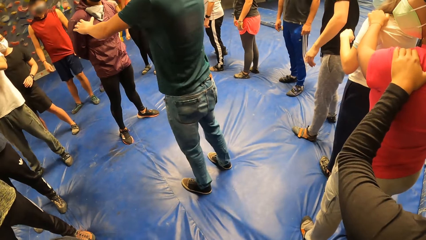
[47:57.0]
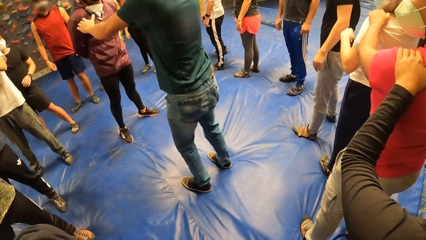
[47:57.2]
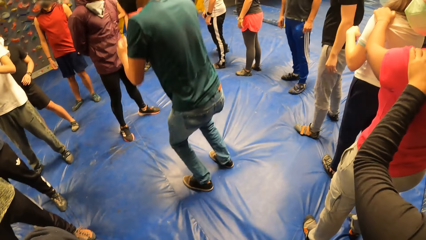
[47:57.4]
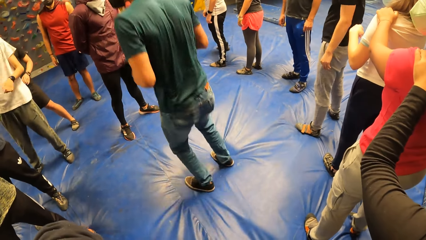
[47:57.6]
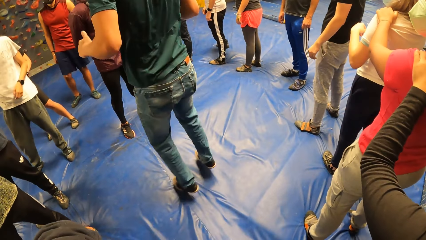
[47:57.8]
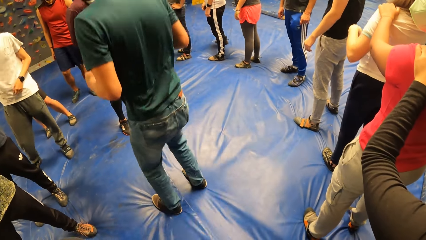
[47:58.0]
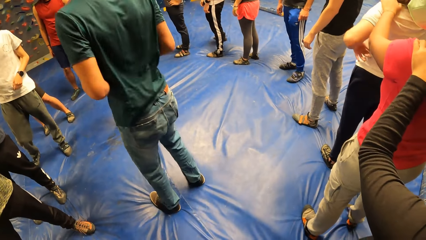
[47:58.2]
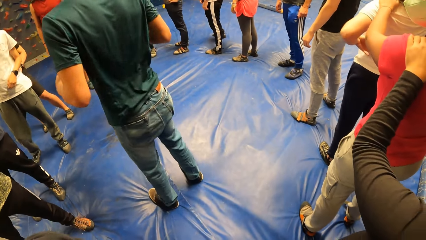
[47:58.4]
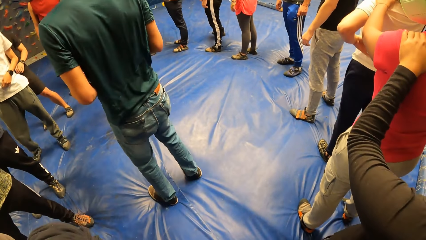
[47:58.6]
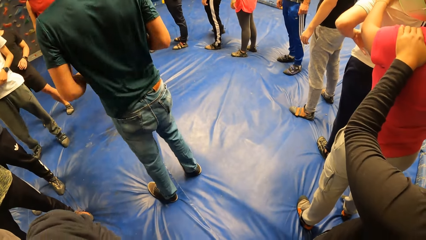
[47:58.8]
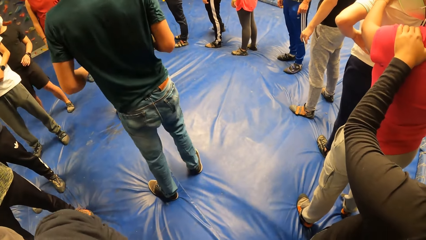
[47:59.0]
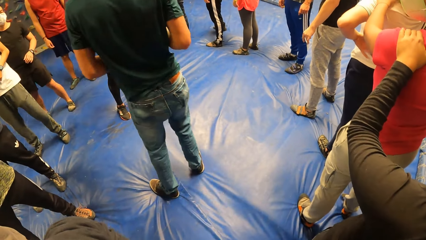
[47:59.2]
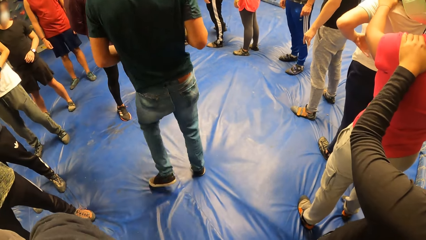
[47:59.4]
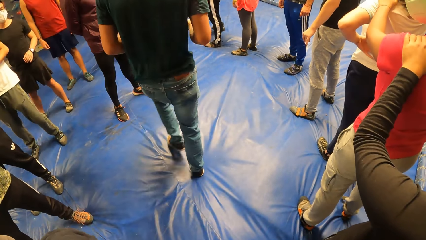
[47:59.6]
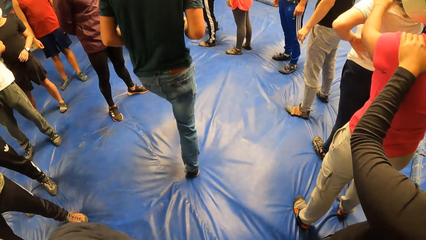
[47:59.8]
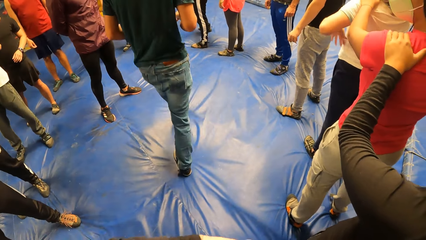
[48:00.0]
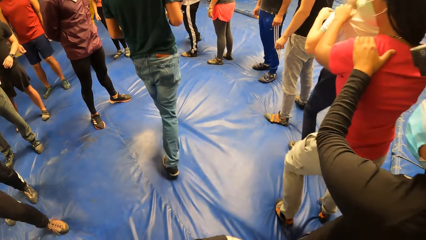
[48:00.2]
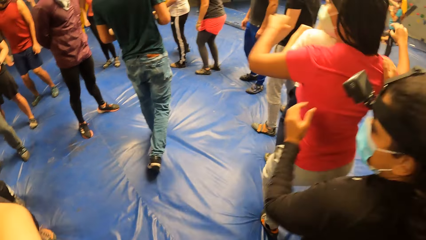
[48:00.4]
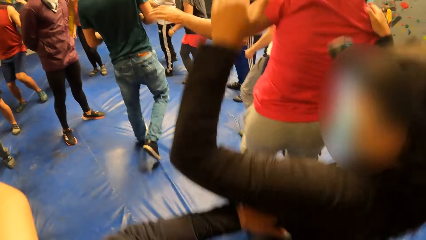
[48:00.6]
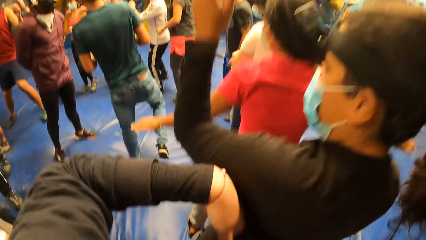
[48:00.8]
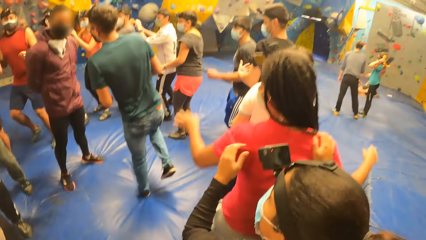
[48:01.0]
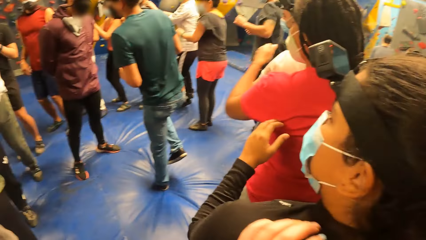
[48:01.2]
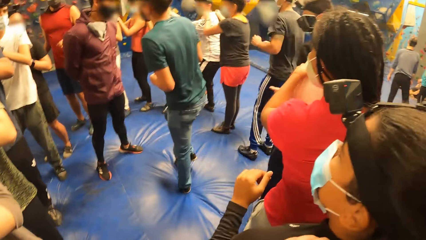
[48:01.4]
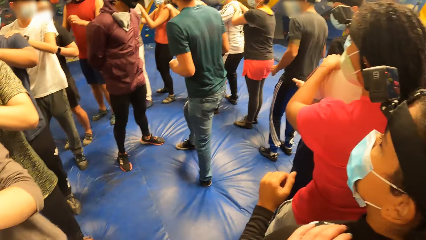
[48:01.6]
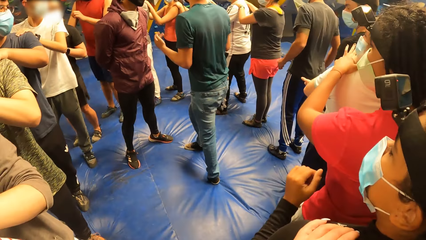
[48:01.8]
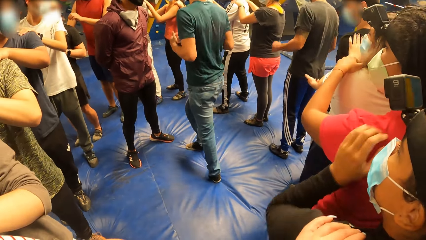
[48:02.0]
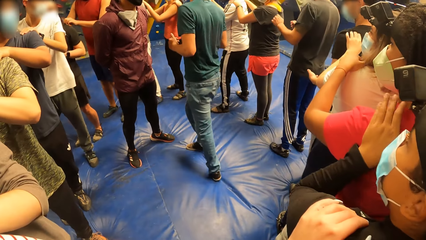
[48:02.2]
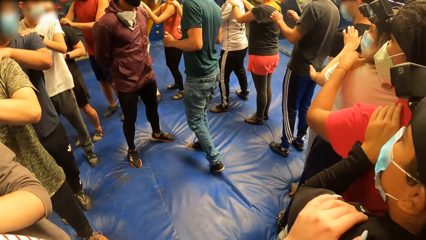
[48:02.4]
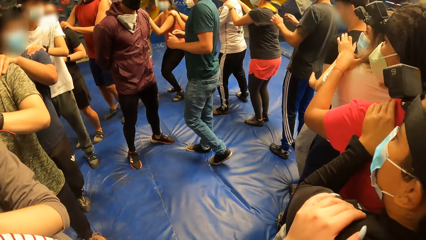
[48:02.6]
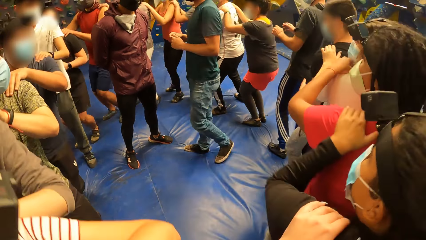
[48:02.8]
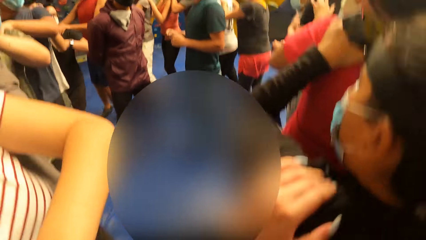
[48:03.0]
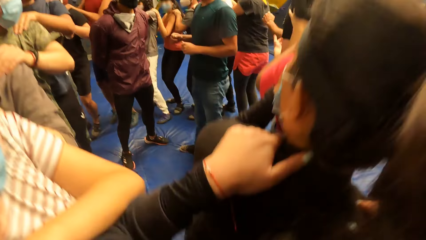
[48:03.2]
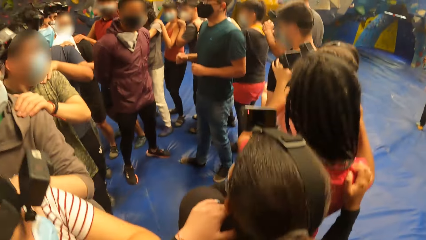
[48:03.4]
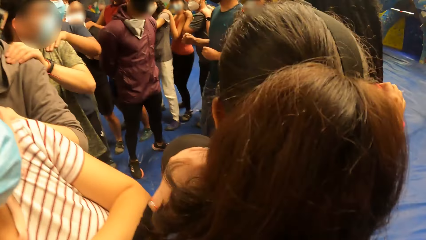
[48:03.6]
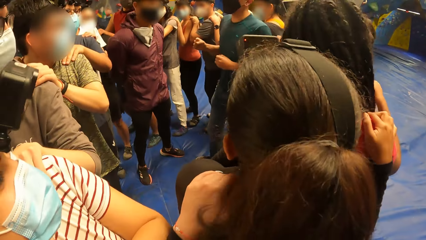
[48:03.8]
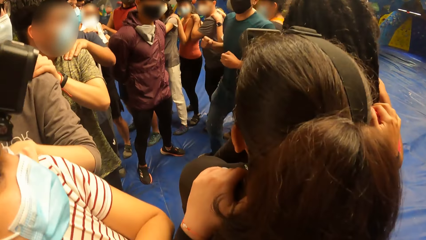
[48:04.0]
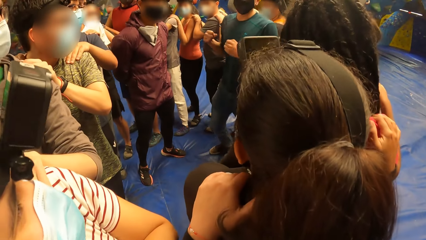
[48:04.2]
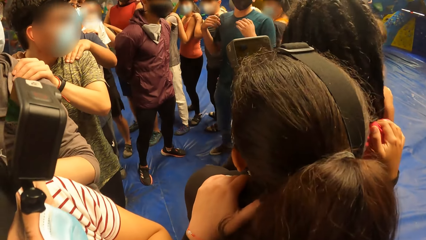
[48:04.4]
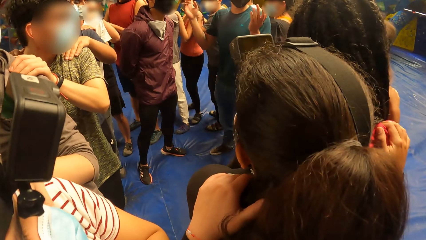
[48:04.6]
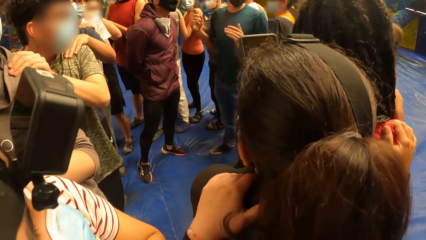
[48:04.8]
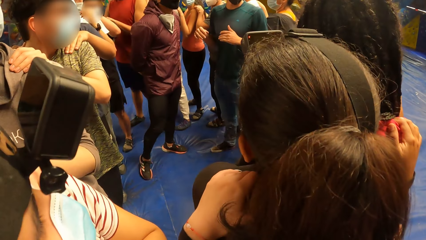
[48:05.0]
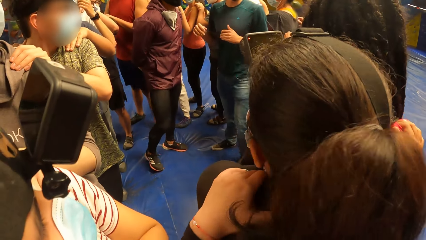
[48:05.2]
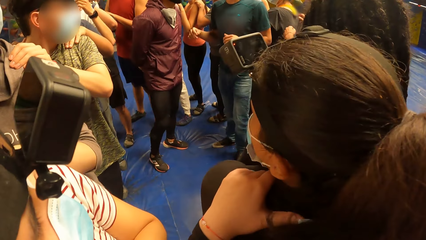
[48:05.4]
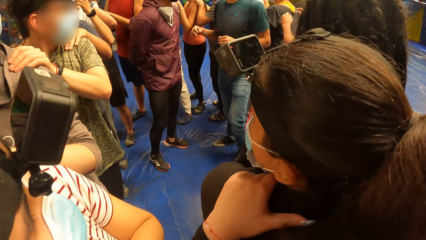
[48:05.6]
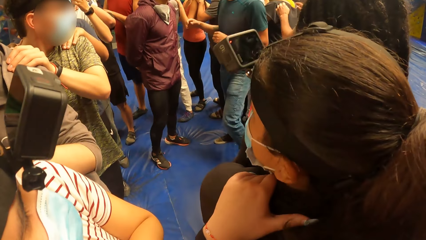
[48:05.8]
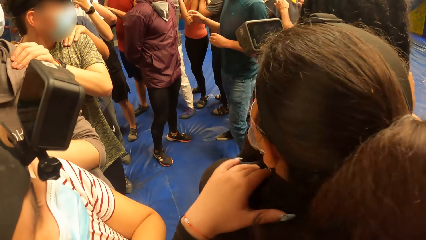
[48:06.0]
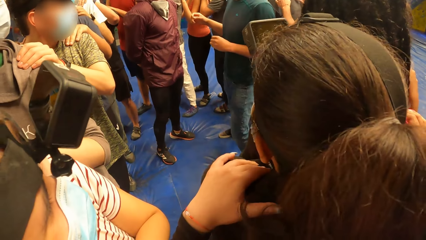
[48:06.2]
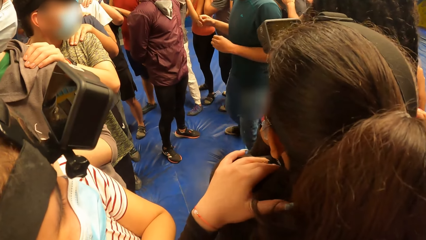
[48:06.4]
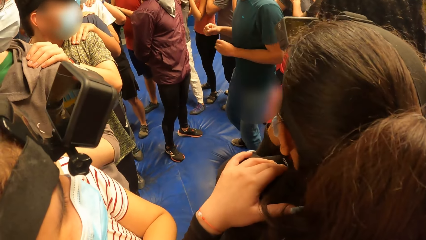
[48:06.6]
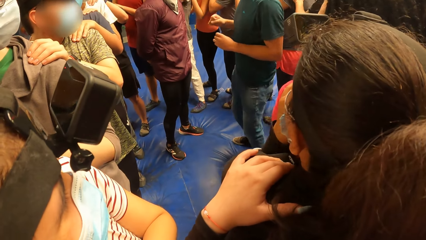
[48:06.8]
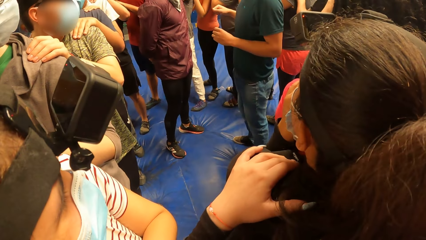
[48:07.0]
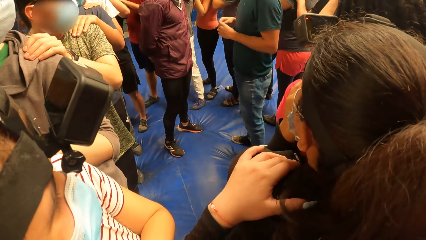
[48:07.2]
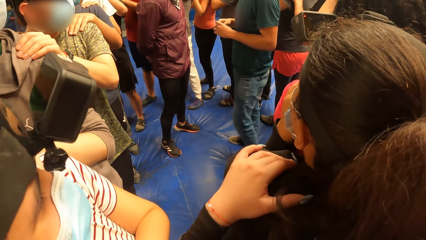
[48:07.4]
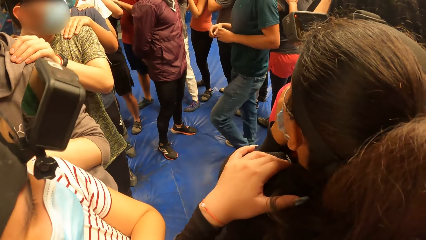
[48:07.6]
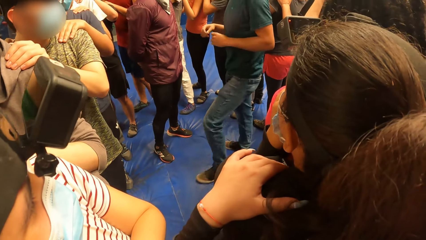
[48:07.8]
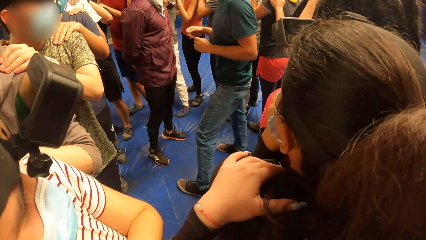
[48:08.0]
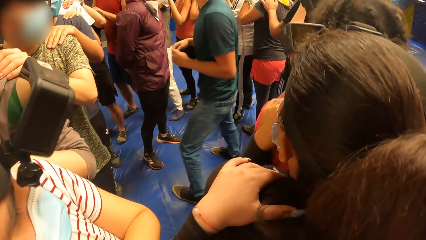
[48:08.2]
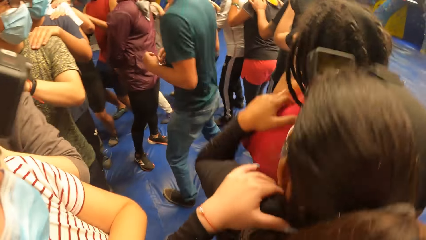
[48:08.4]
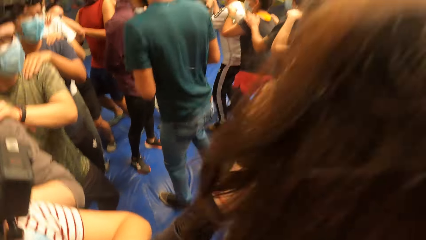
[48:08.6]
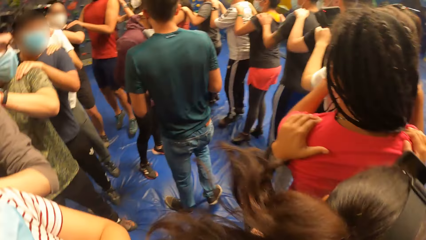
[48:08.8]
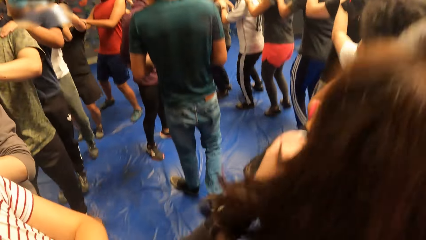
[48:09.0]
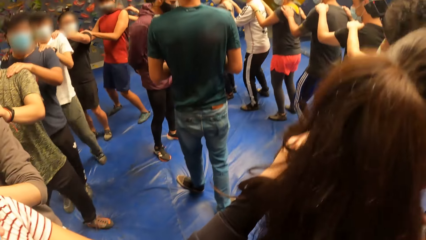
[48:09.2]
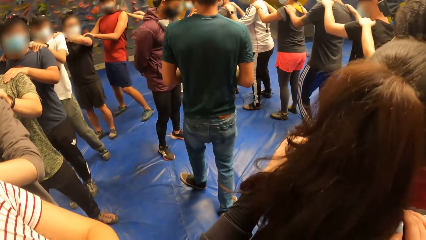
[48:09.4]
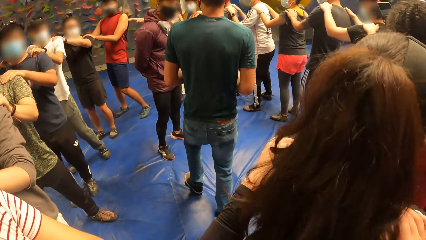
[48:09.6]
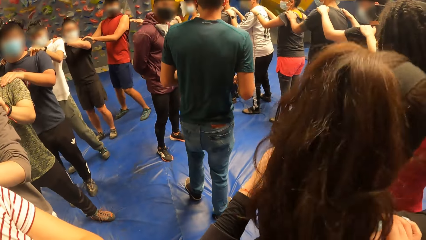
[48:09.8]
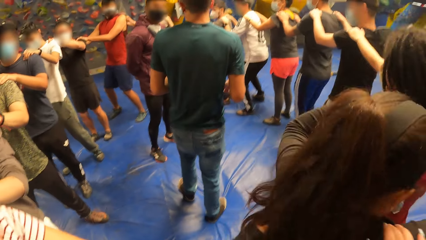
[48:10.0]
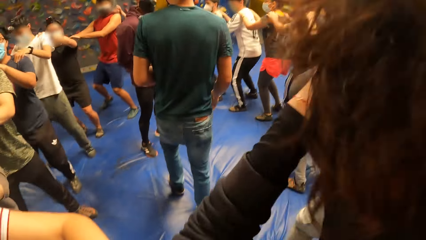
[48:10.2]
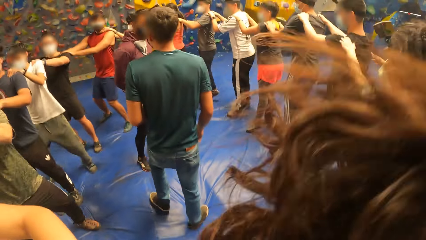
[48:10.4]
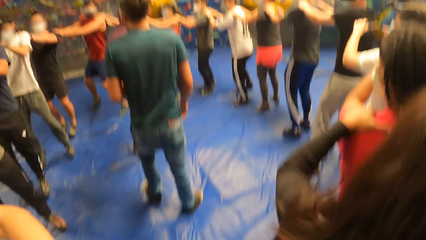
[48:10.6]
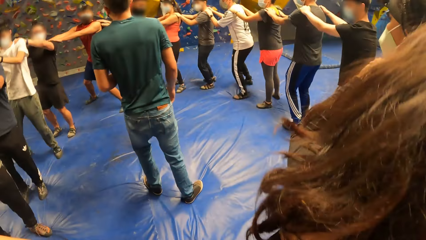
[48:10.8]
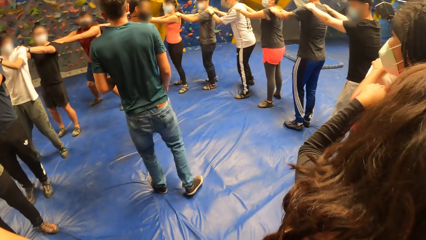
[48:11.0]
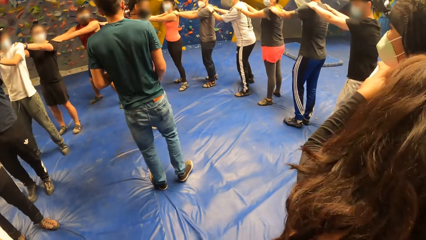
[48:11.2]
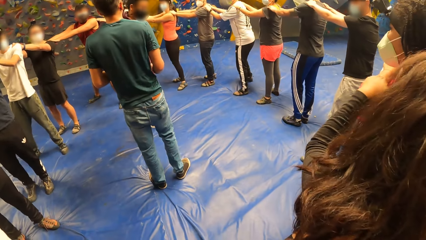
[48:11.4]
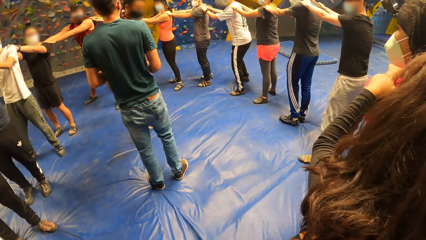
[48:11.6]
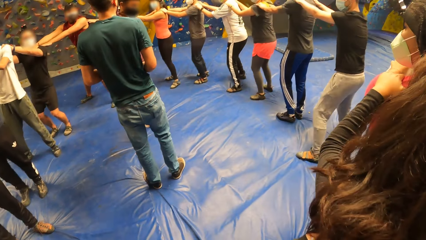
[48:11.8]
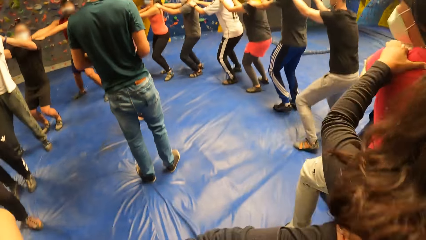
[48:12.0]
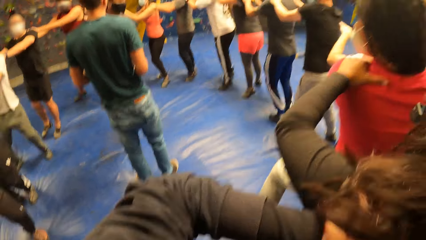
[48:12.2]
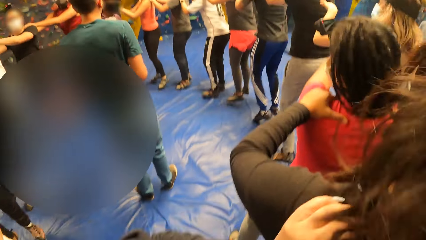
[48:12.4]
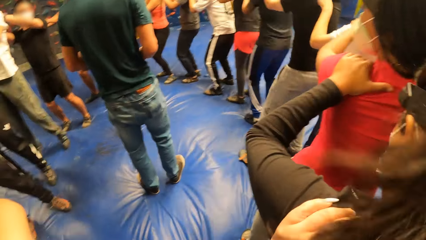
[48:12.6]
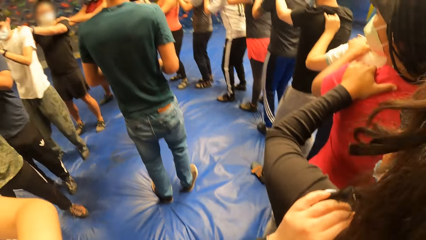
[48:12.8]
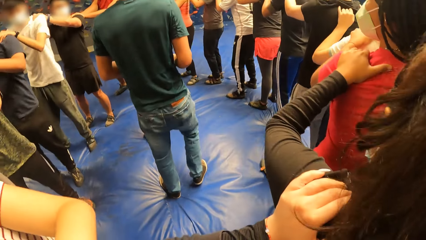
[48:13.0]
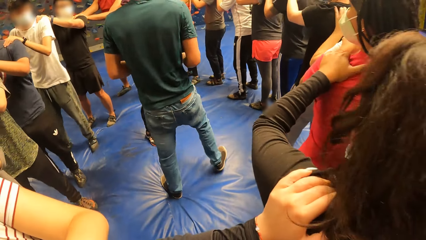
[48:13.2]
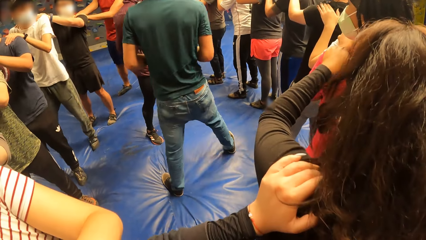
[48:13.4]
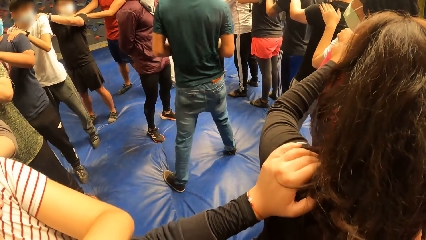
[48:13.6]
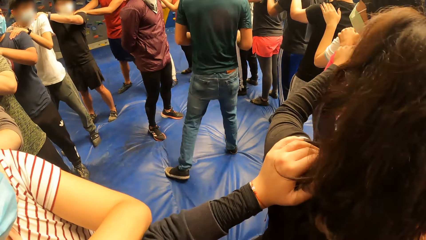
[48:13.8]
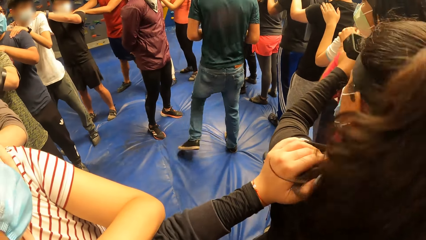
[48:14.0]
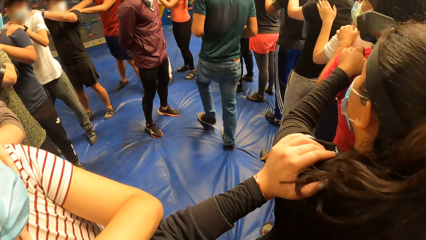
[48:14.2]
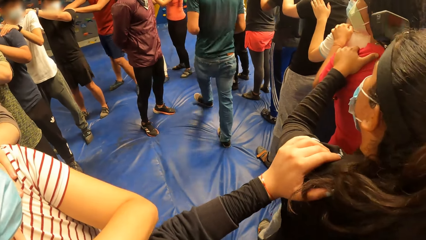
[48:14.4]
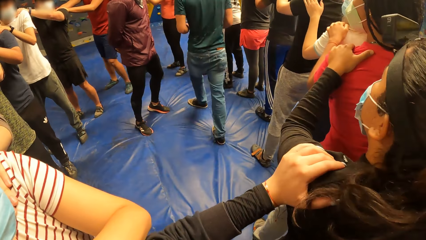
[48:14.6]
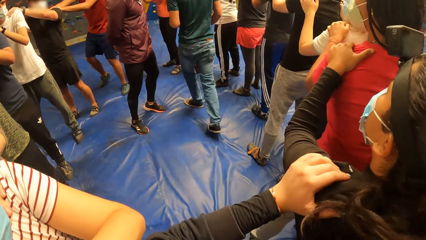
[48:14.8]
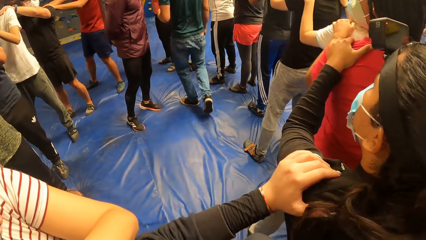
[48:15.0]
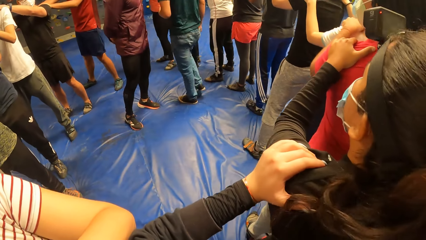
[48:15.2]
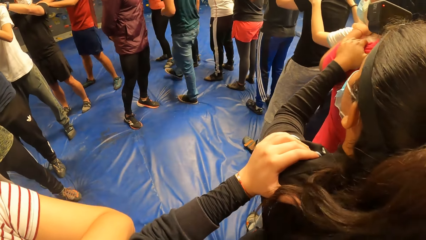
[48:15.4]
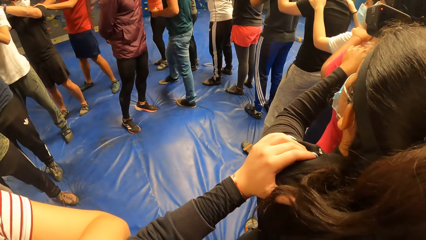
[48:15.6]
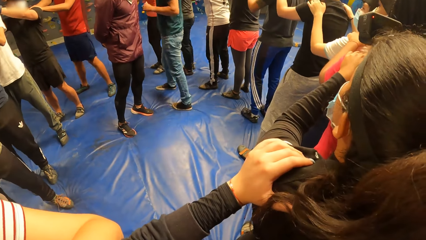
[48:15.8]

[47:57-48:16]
The camera wearer looks around. A man moves around on a bouncy mat.
